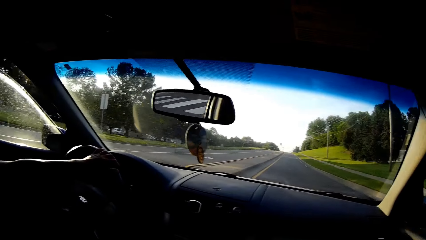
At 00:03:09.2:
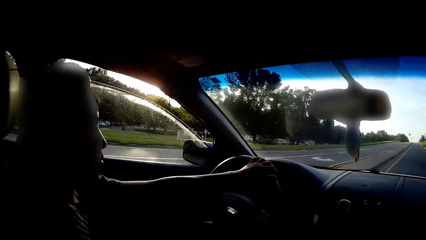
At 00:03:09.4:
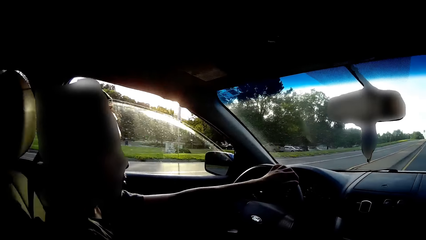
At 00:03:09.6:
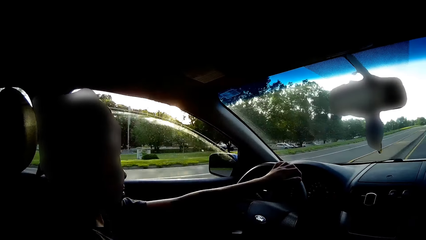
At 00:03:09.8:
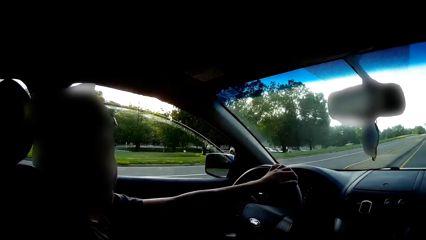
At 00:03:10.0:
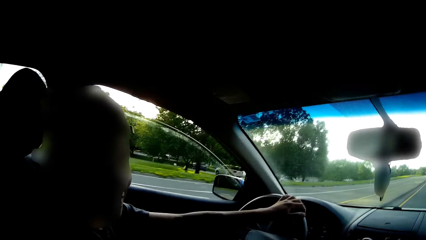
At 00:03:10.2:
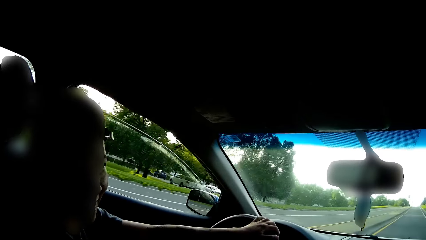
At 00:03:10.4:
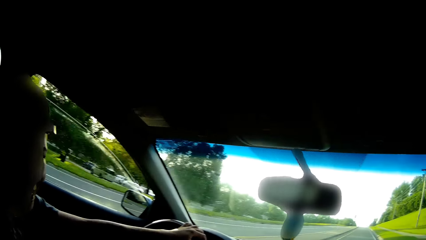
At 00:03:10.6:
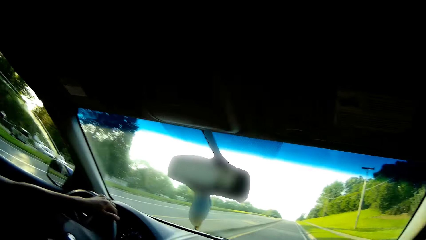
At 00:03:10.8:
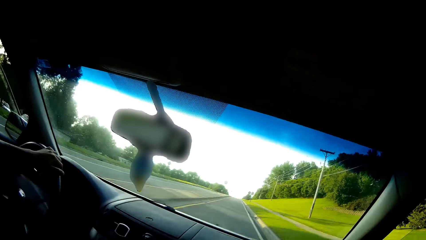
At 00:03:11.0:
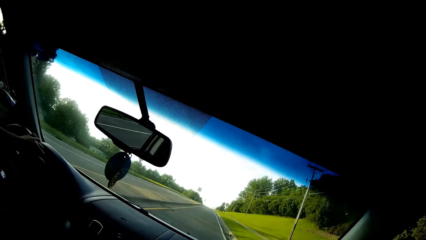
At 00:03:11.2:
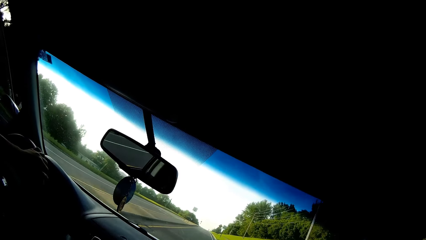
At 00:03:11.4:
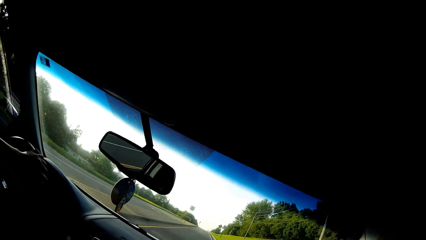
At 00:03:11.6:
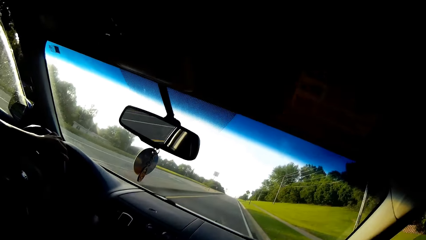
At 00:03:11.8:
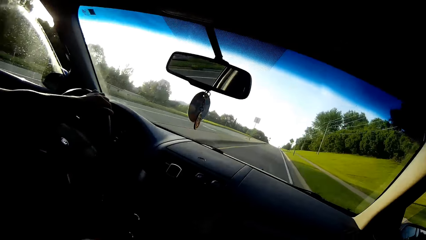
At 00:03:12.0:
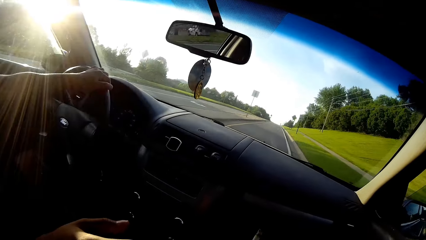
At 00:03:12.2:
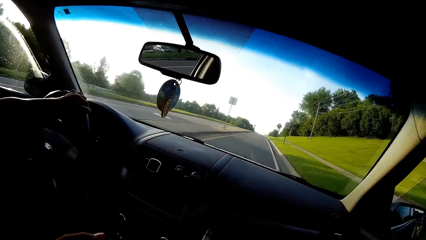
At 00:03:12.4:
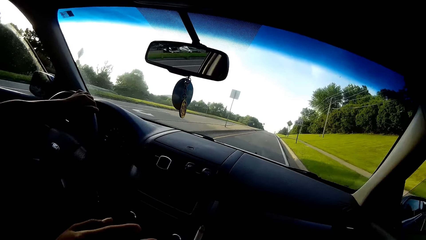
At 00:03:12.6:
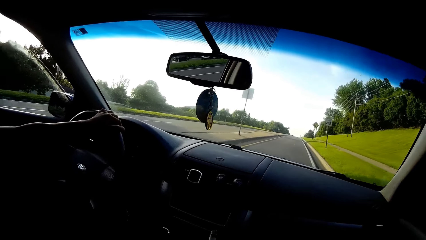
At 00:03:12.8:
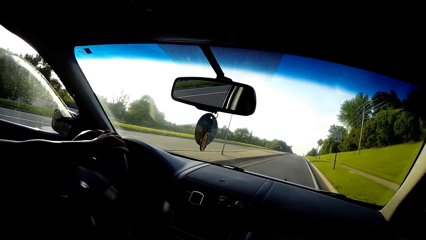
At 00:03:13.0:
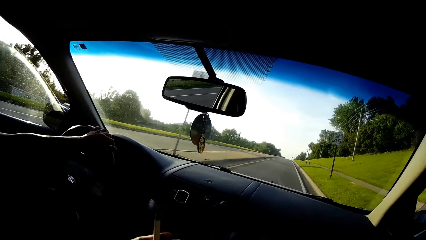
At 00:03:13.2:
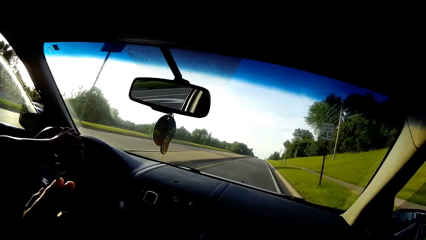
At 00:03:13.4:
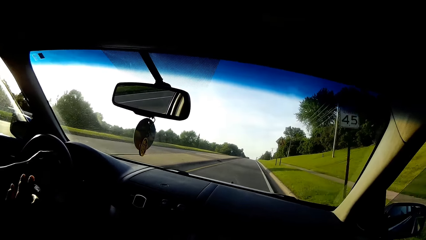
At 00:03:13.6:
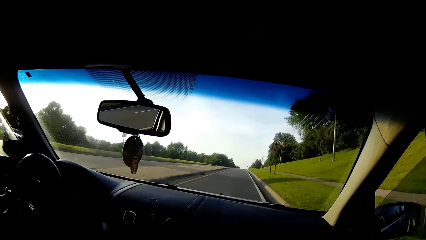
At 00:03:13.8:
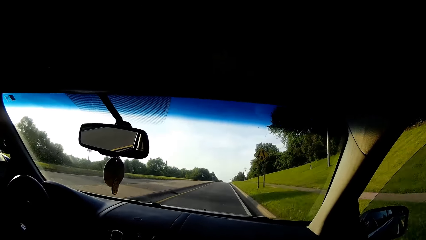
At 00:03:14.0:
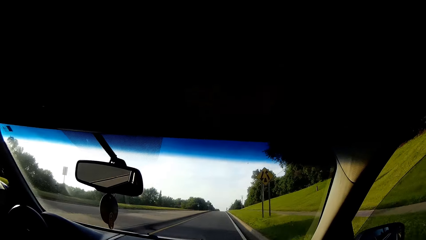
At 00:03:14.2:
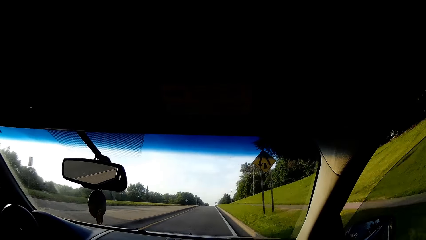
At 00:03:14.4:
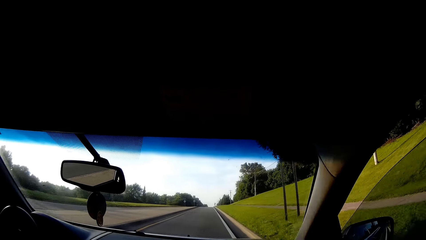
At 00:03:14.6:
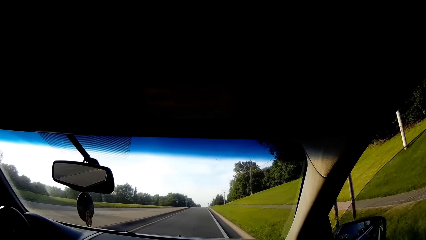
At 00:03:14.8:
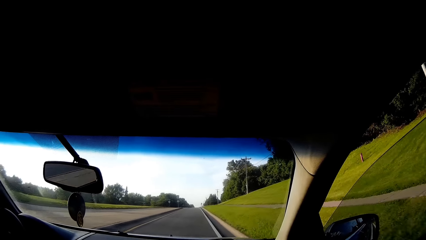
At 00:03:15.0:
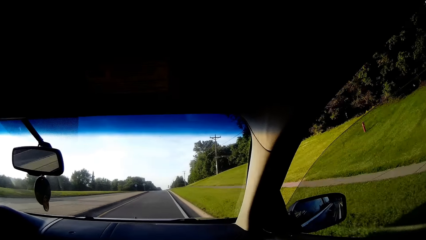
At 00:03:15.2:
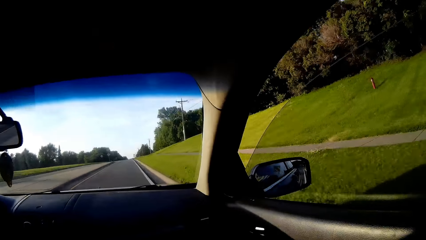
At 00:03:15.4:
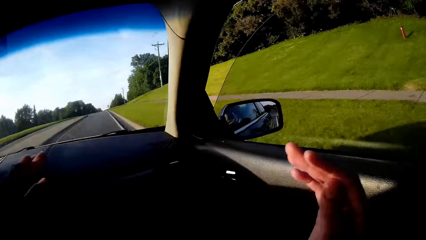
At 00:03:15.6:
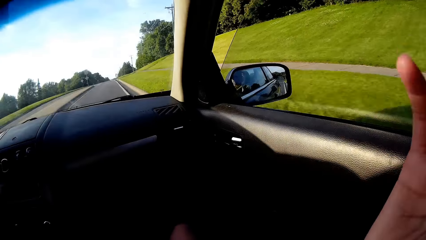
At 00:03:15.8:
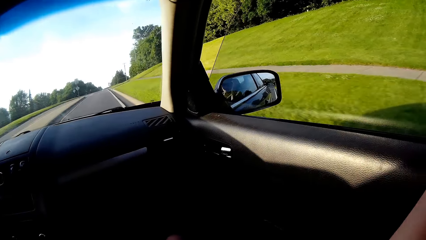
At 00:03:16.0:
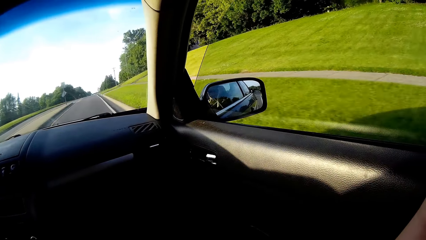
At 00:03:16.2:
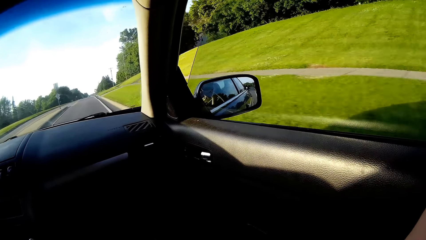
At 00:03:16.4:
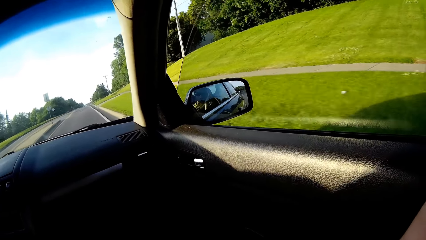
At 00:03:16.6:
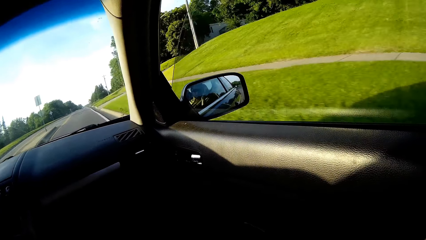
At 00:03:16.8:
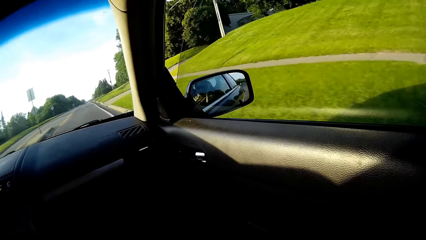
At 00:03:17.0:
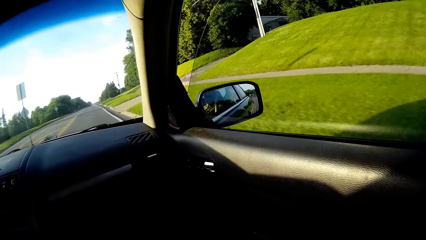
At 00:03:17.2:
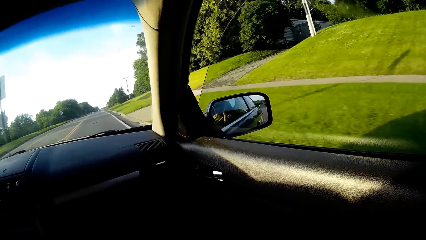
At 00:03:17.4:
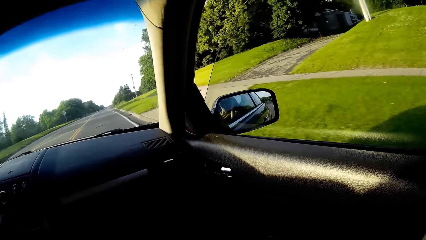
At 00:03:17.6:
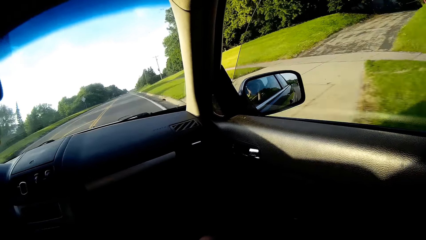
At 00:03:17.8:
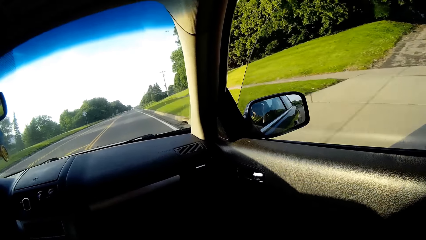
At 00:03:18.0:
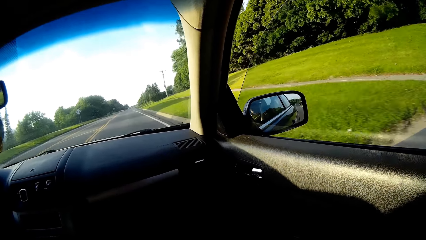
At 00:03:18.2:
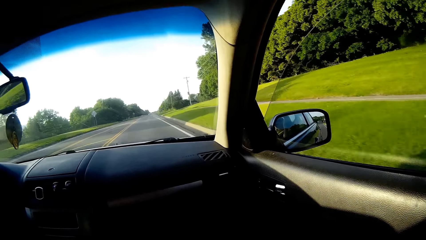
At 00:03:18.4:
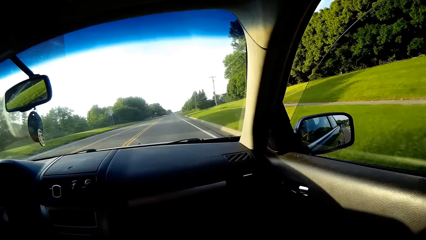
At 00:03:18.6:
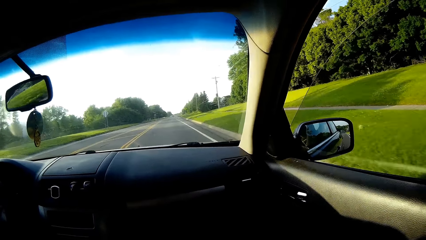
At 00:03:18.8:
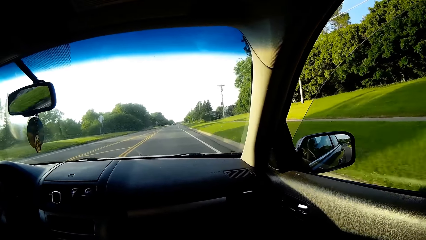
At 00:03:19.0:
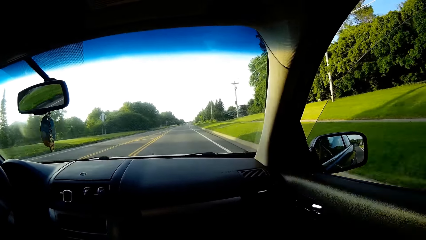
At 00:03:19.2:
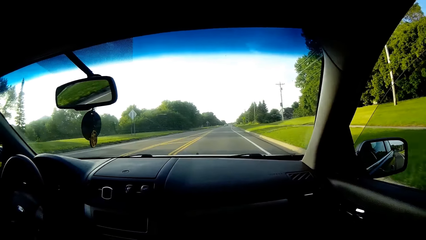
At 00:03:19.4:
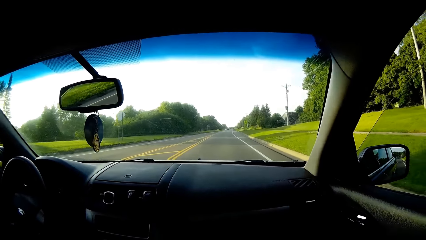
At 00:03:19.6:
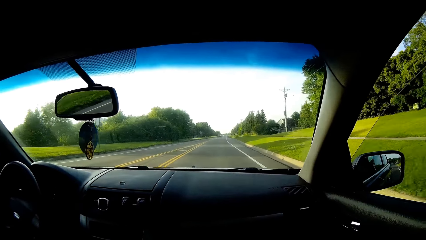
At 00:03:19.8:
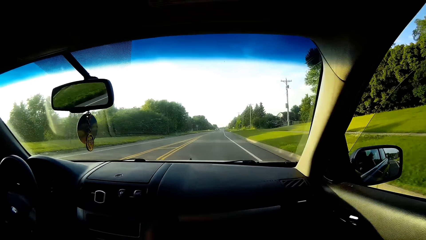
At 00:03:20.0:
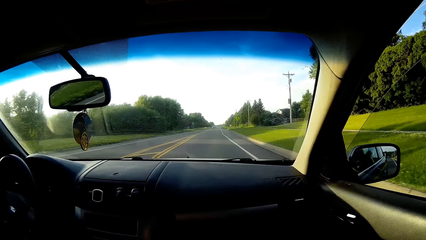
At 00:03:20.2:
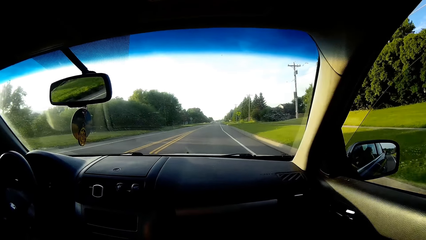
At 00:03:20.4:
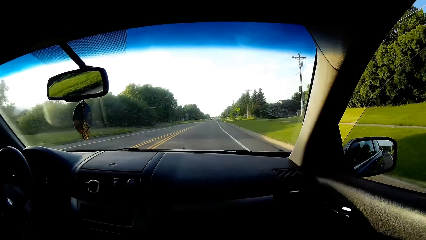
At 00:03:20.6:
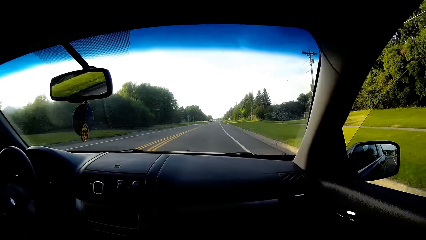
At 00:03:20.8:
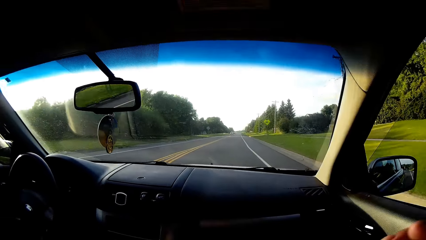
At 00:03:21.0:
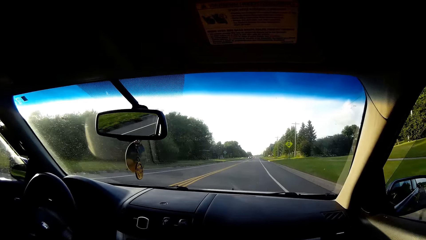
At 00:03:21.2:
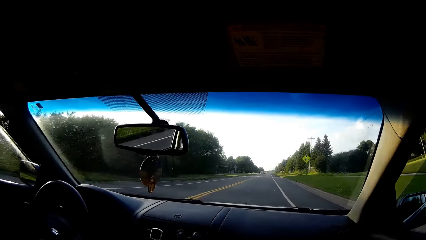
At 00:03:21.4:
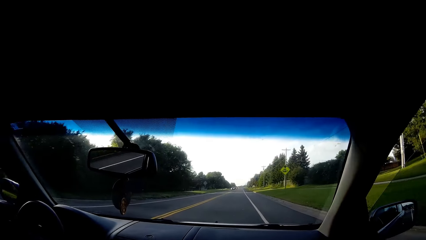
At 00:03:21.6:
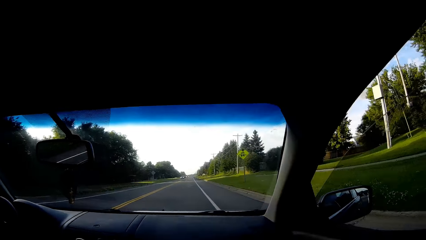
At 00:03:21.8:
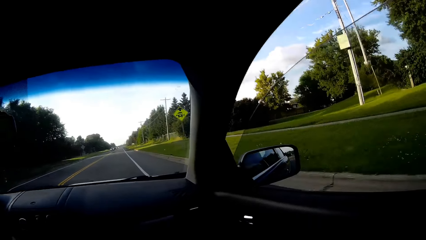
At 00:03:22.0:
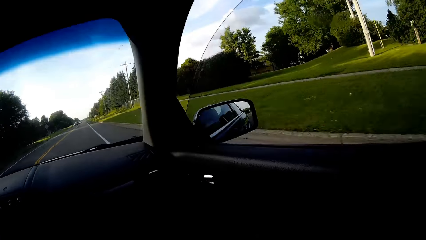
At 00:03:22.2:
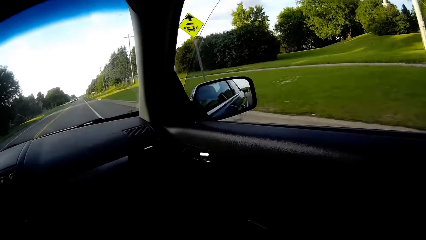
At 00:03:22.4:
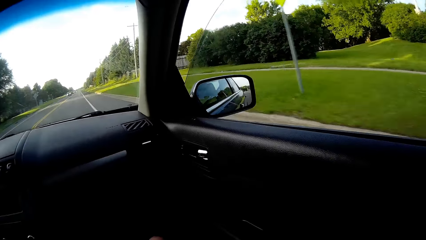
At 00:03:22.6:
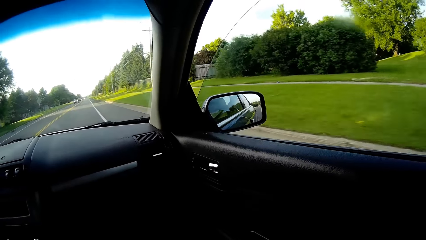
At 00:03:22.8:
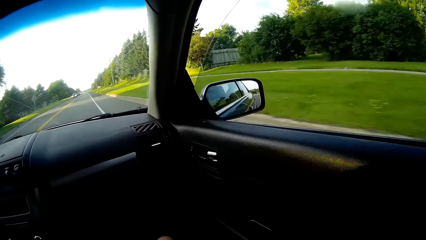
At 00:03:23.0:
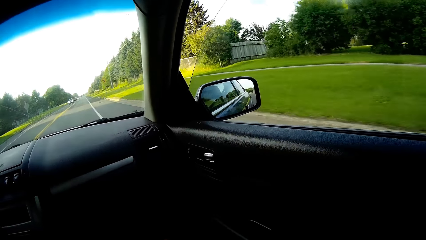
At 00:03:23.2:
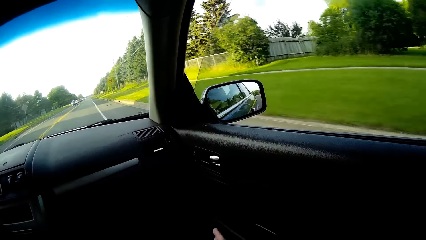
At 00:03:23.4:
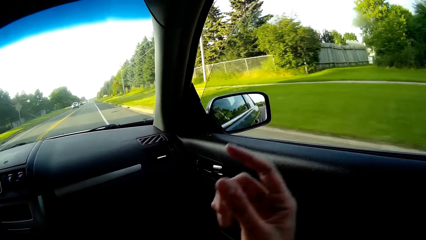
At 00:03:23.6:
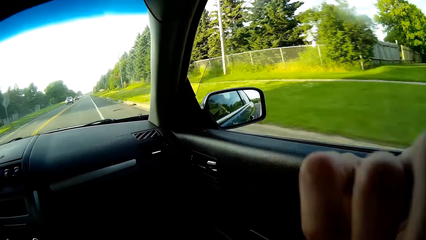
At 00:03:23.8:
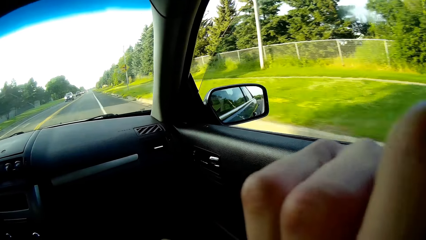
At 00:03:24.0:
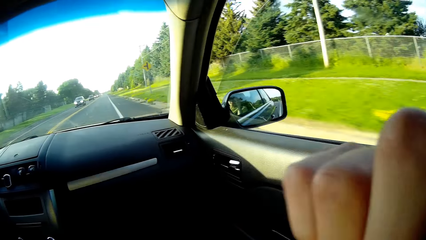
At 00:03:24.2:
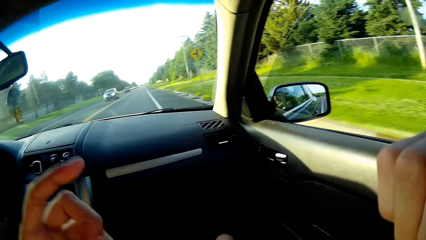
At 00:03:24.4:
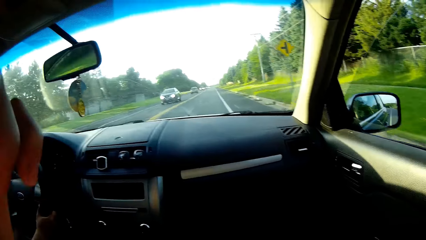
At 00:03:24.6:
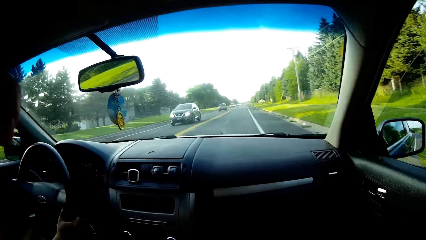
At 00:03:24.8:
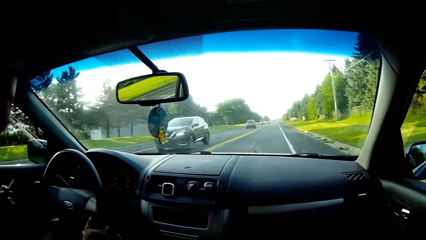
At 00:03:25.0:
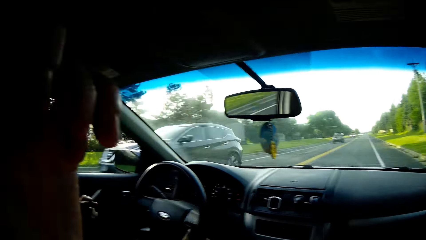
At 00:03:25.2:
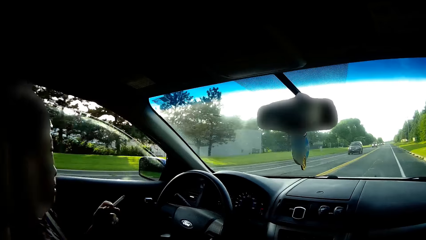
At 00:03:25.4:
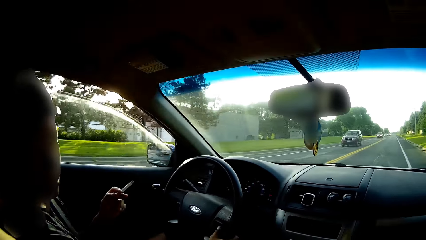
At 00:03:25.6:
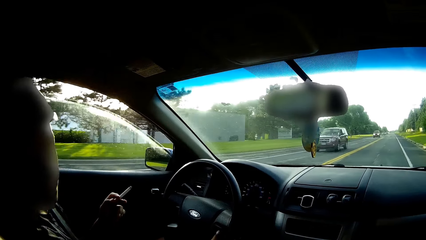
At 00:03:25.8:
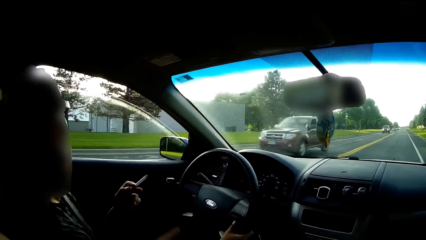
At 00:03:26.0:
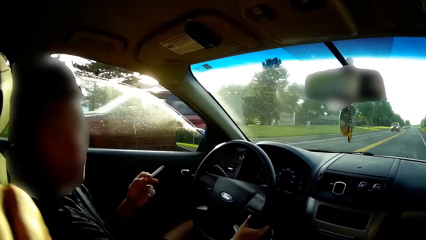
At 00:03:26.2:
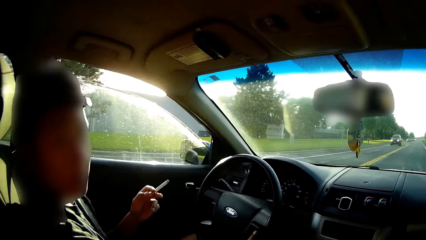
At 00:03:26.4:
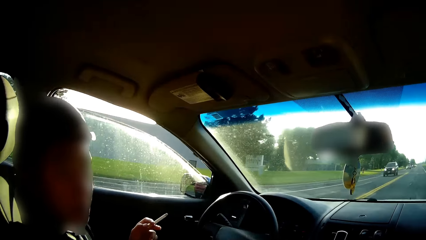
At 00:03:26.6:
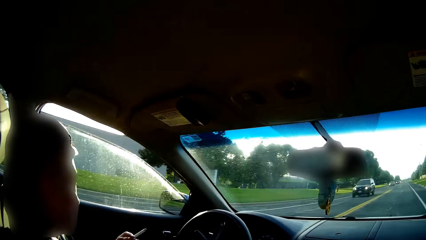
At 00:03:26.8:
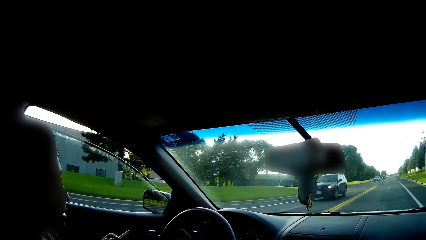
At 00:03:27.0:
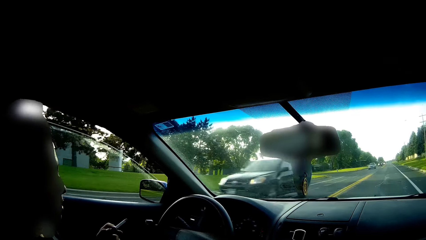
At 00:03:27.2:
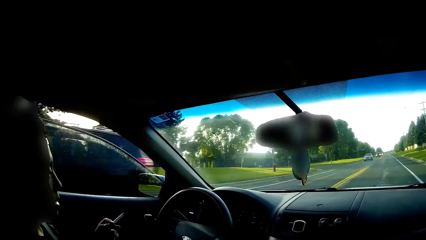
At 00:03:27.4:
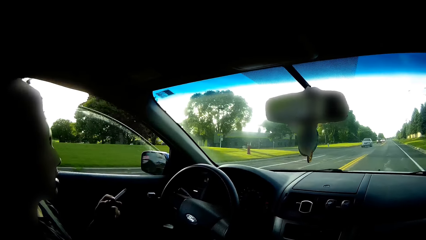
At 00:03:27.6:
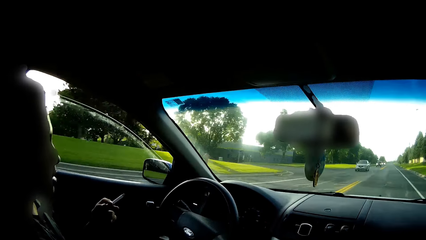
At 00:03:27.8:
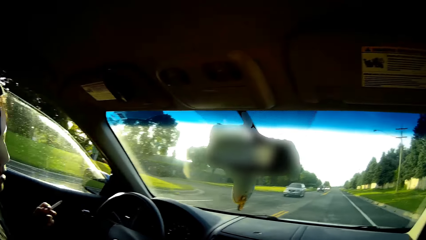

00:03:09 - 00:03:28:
The driver converses with the camera wearer. The camera wearer converses with the driver. The driver looks at the camera wearer.
